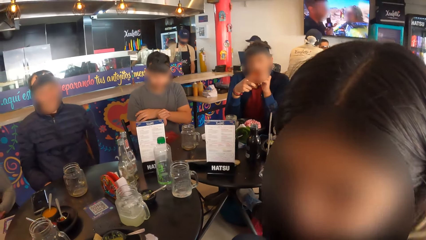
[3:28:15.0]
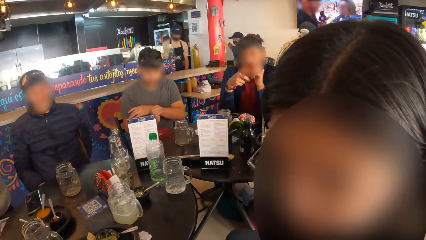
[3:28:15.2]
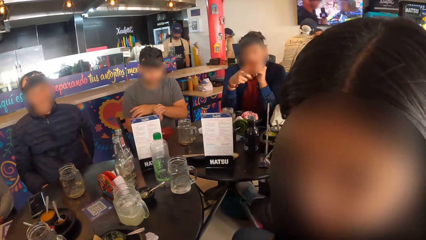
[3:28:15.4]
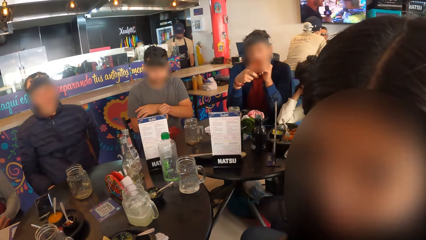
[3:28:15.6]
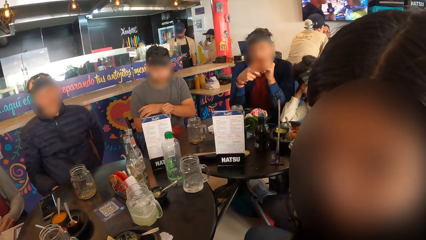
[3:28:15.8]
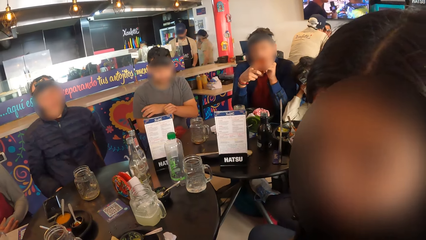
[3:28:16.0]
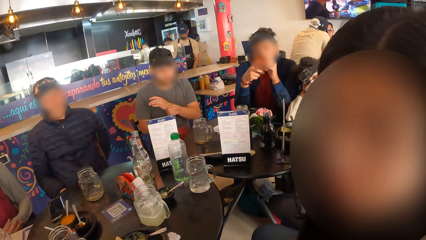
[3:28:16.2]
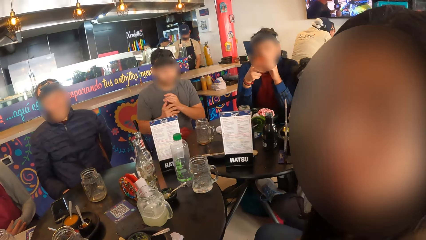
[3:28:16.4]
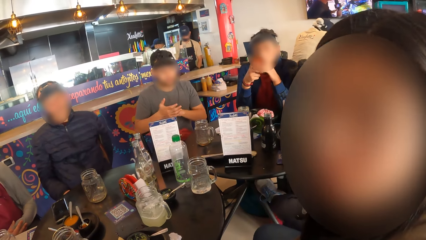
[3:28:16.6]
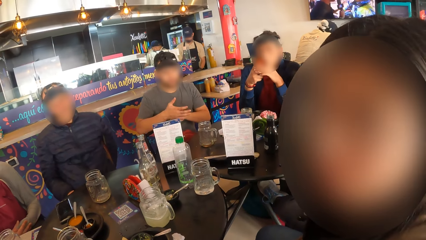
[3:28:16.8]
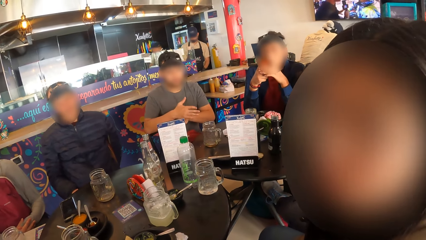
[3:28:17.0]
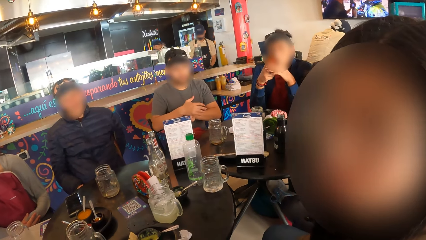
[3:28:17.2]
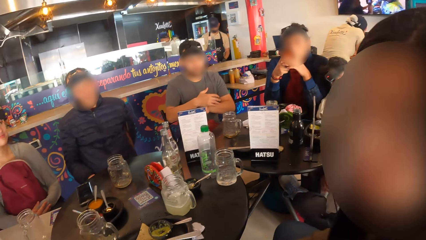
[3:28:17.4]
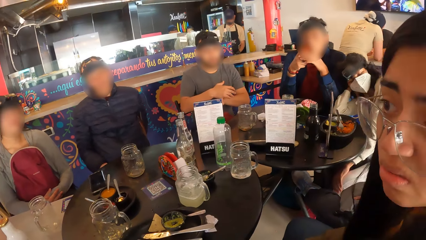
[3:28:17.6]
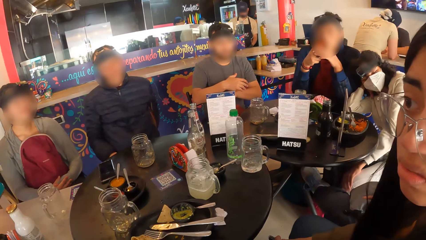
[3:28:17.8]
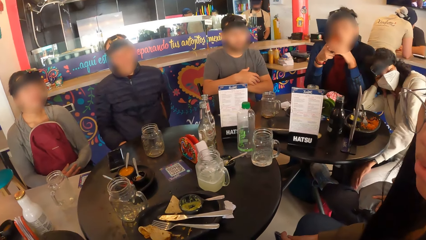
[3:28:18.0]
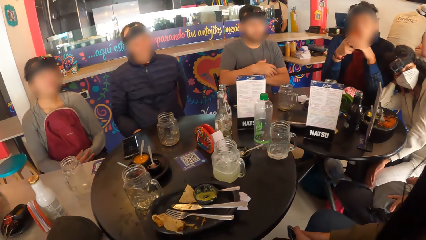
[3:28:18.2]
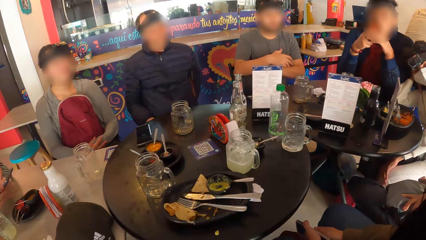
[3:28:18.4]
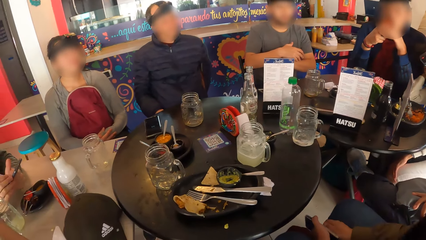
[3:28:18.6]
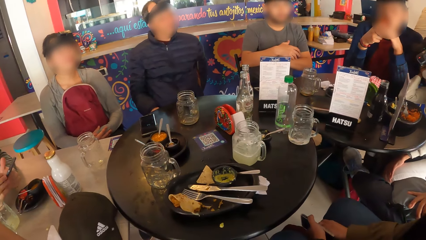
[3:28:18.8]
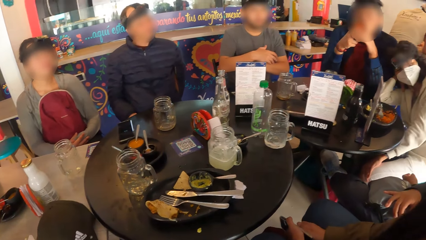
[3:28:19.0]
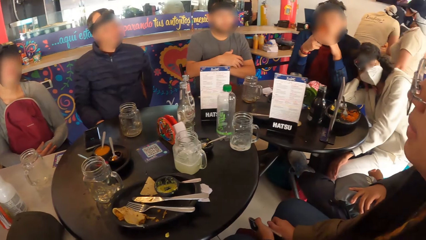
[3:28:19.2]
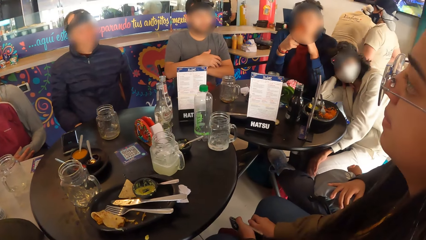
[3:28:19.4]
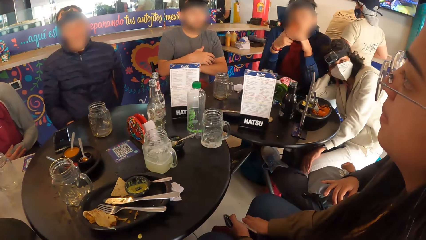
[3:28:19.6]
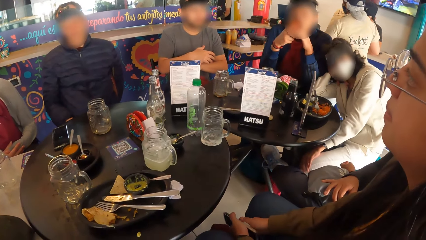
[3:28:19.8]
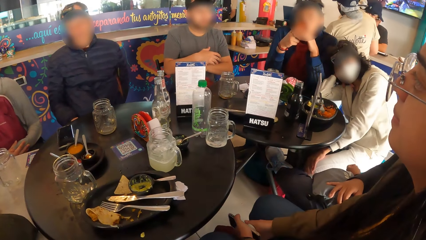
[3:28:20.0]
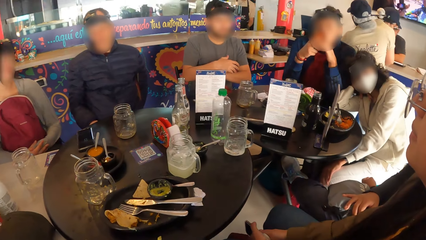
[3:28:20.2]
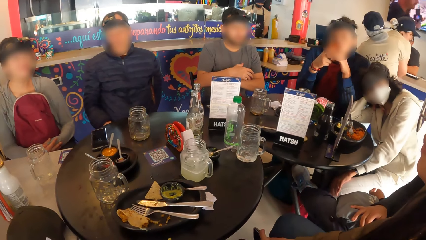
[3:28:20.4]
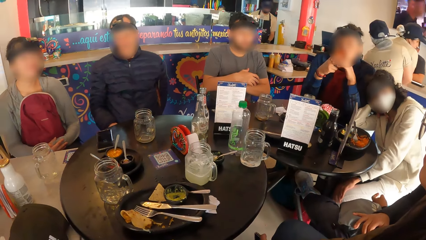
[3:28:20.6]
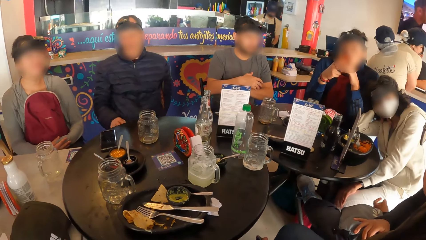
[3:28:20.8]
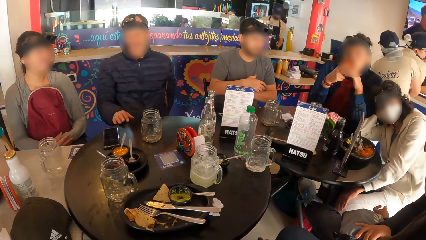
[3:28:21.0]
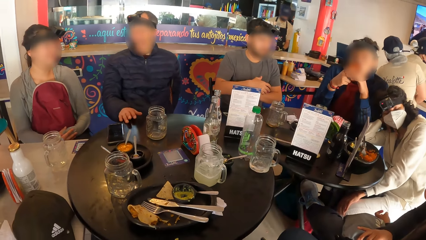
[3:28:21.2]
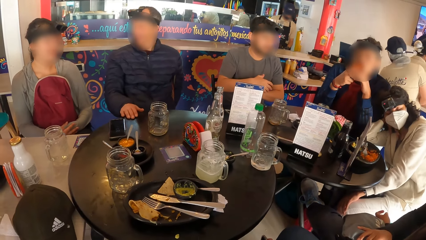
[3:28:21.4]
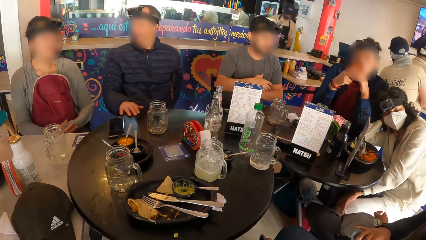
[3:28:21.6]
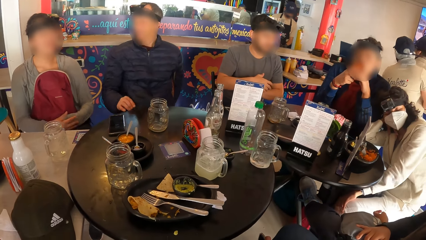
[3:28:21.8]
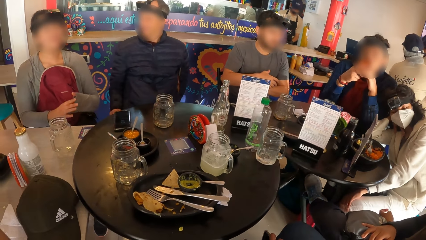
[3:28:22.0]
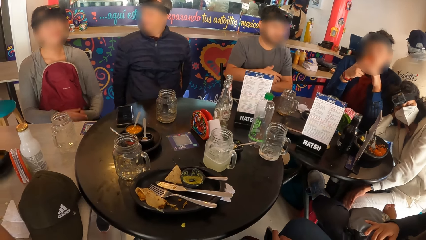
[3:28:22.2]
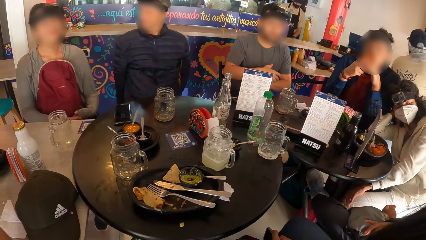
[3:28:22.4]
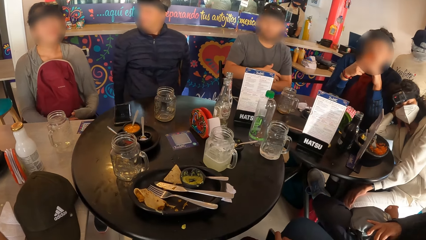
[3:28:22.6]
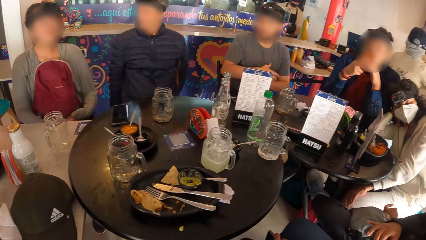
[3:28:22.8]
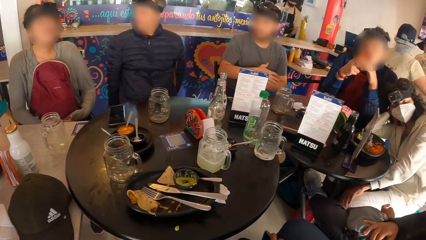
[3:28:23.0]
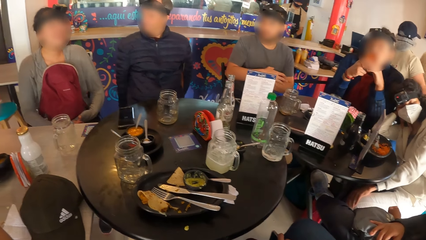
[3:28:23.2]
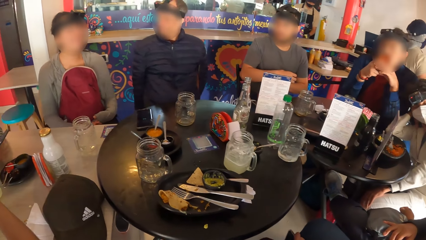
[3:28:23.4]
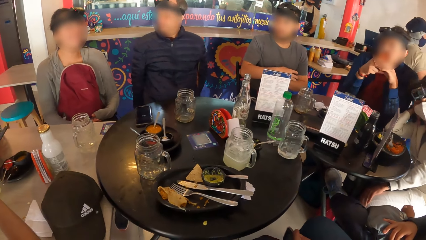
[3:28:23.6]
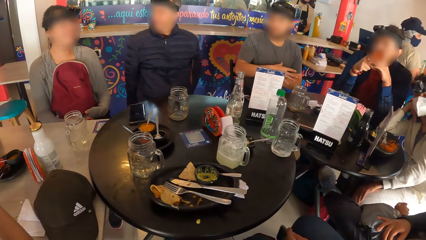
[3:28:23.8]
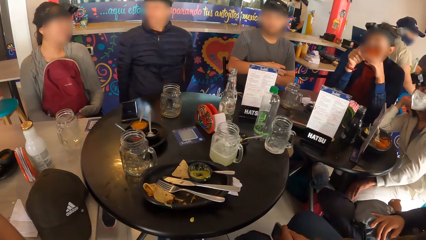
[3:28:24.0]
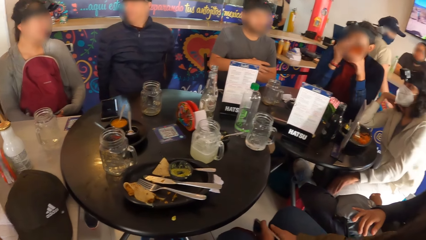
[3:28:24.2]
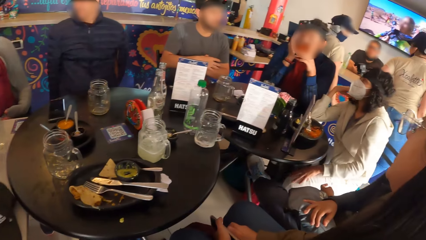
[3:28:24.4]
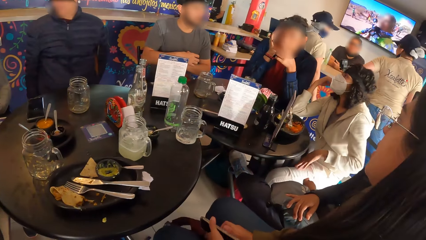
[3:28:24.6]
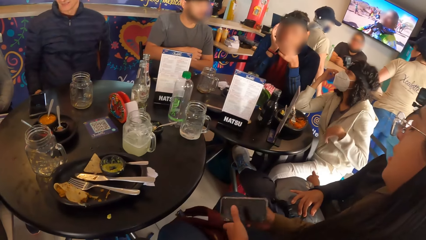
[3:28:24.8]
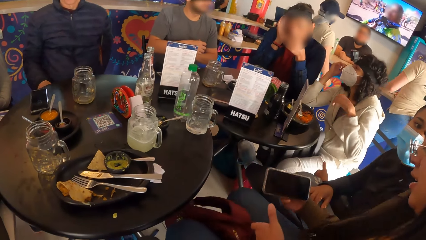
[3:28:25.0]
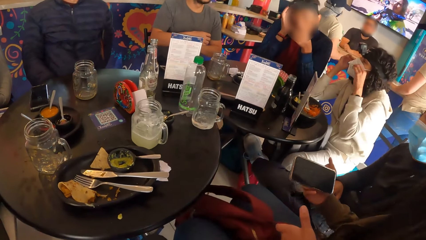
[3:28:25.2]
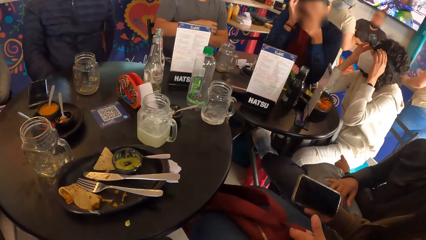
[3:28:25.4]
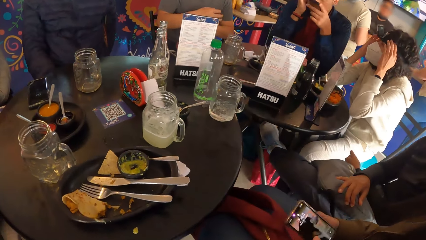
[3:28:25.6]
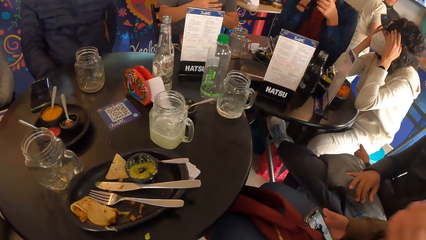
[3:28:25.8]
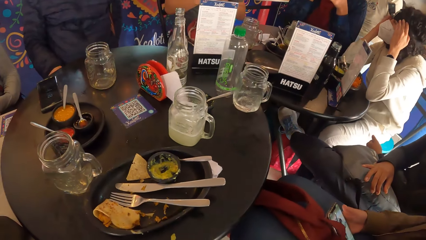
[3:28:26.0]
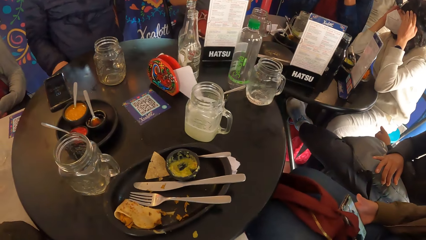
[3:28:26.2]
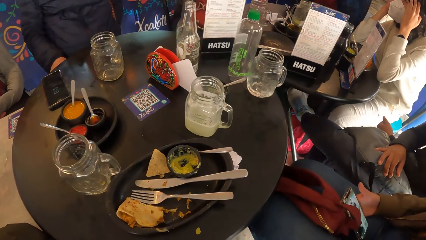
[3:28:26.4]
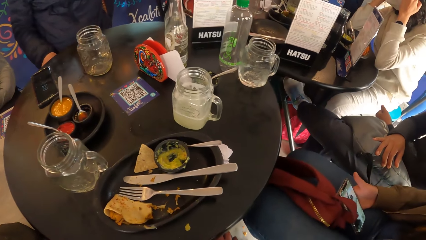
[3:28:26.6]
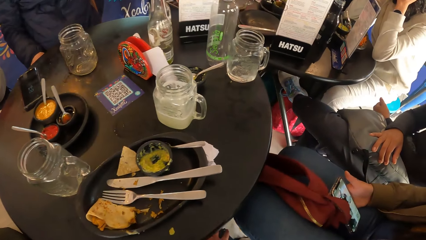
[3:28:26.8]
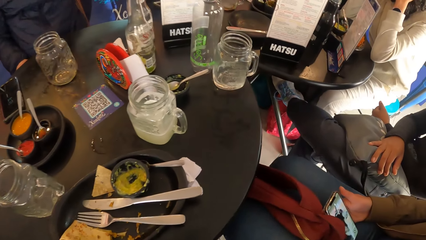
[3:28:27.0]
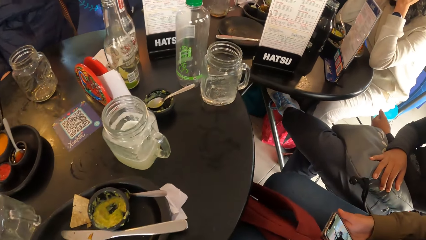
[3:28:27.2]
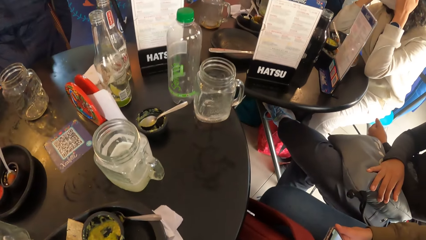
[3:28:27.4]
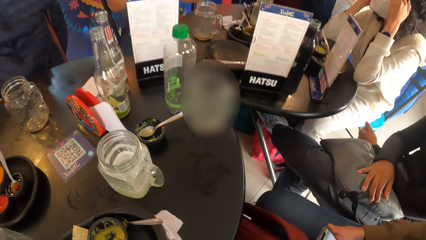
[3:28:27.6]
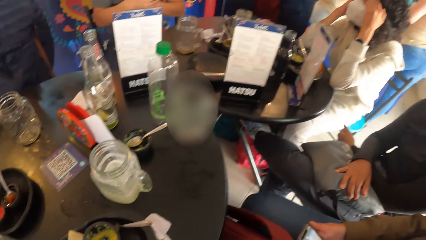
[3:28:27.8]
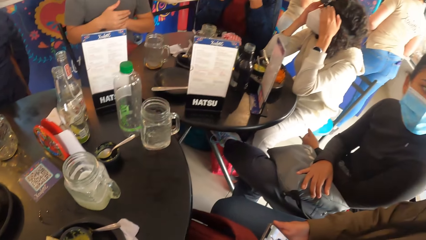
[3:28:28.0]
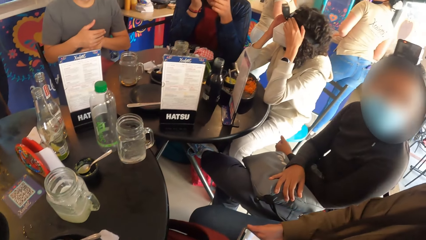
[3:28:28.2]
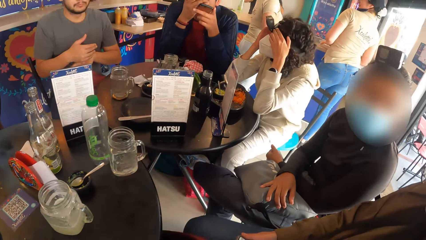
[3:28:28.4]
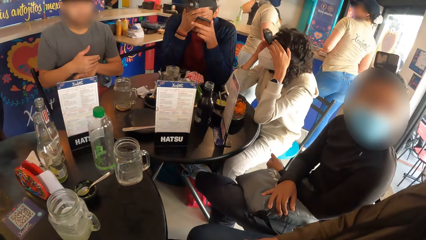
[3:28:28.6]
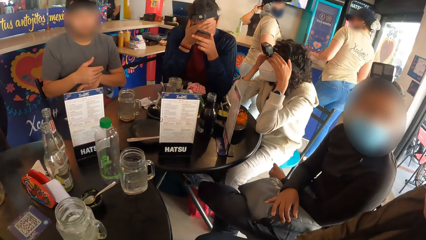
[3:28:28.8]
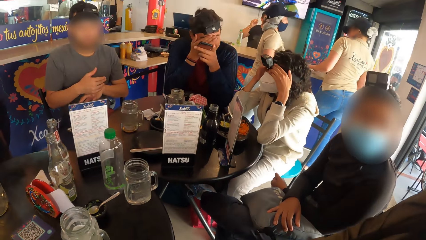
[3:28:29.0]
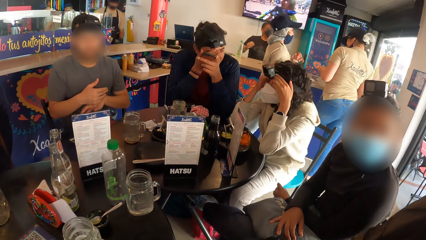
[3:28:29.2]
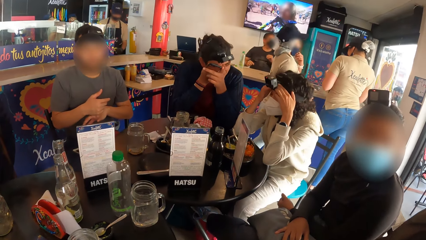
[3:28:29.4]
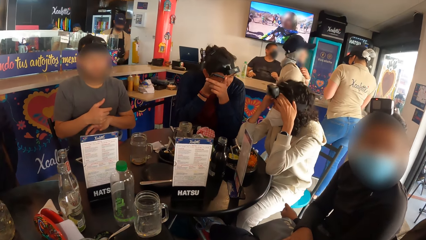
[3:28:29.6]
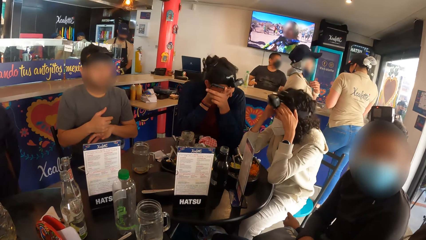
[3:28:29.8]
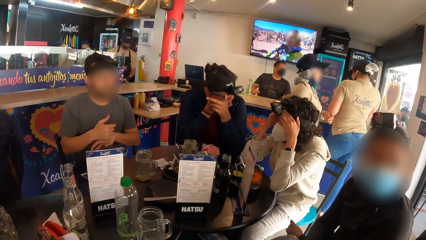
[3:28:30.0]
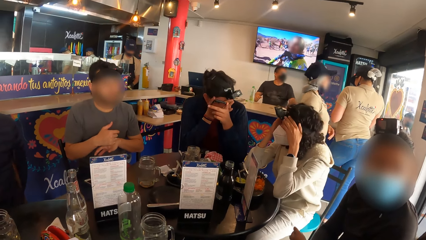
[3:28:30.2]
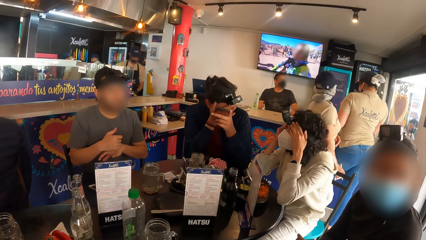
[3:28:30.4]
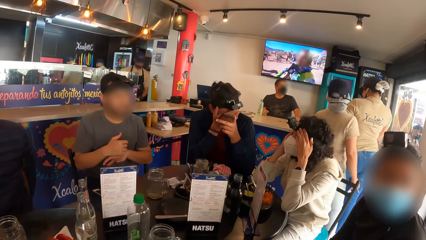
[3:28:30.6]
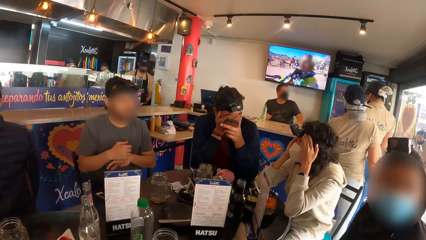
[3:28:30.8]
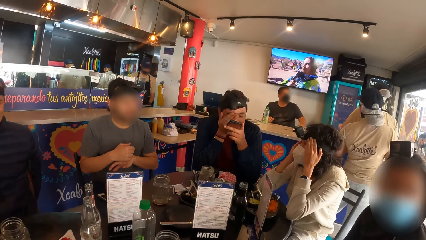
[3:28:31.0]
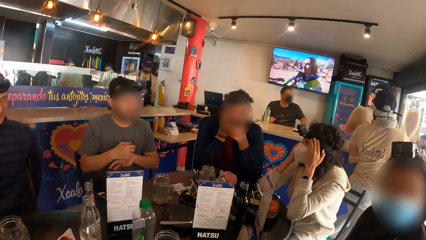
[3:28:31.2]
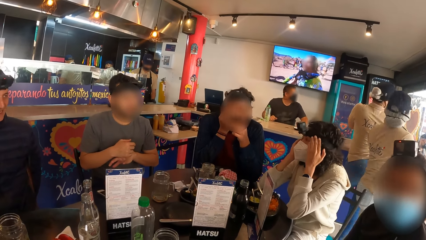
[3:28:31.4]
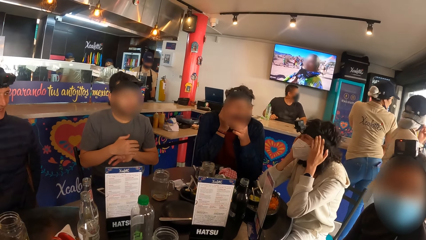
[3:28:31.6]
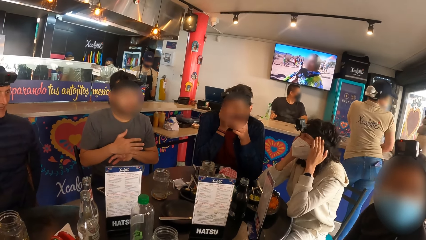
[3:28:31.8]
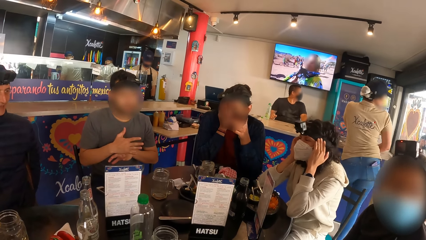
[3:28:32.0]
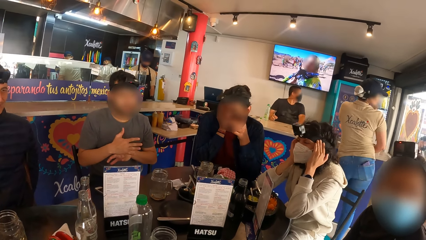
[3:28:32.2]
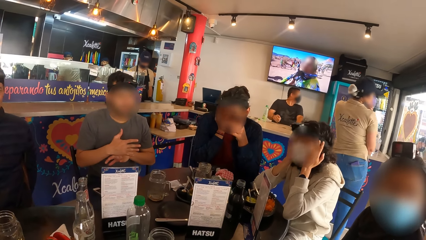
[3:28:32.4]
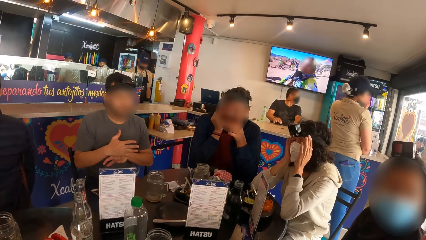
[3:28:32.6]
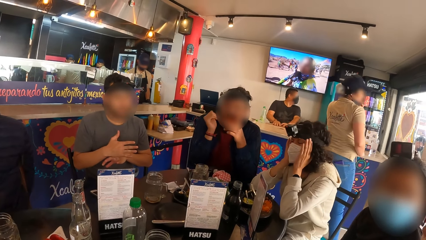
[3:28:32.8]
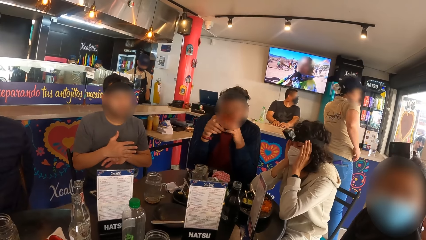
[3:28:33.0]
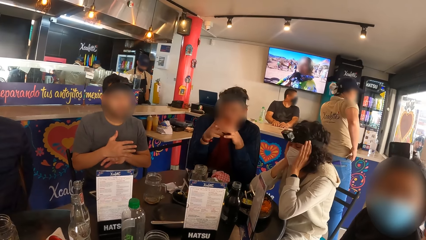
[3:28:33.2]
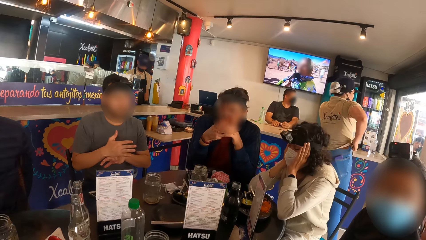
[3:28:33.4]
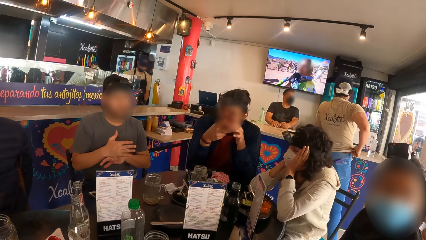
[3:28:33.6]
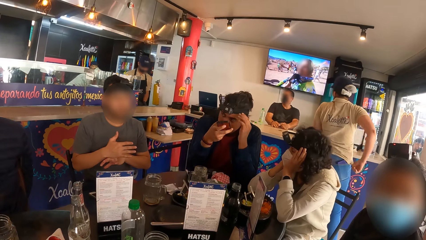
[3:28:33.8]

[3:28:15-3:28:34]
A woman interacts with the camera wearer. The camera wearer stares at people. Another woman adjusts a camera on her head with both hands. A man interacts with the second woman. A third woman interacts with the camera wearer.
